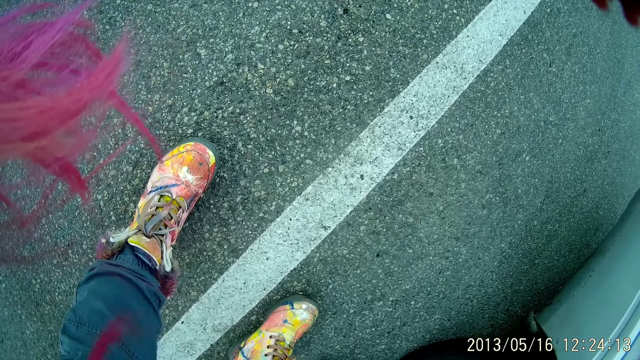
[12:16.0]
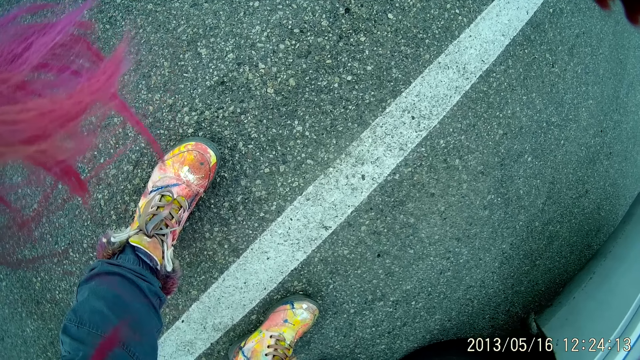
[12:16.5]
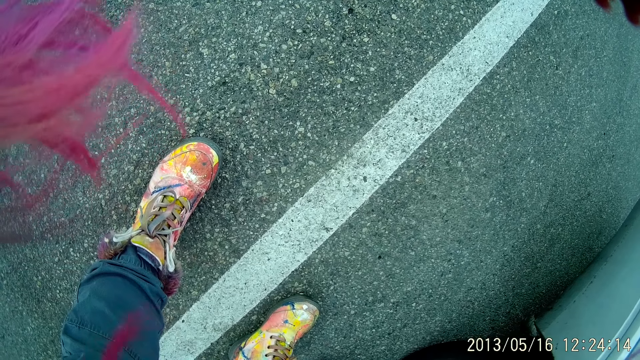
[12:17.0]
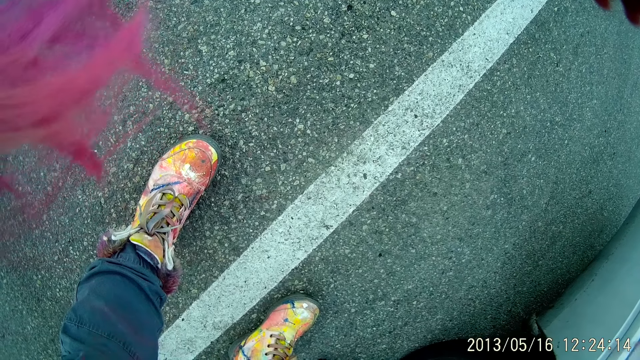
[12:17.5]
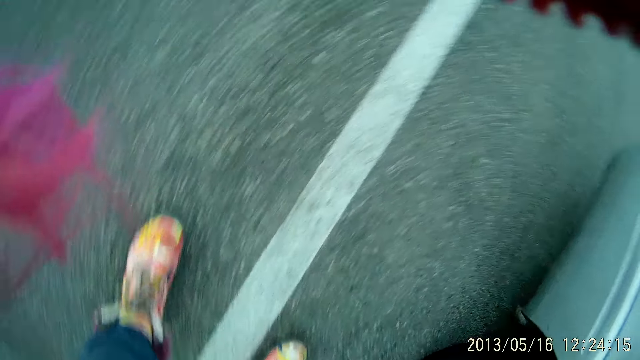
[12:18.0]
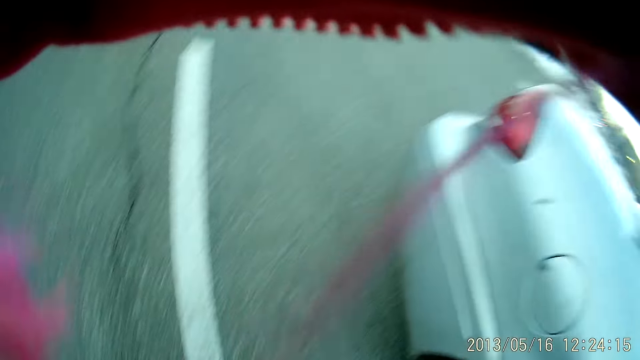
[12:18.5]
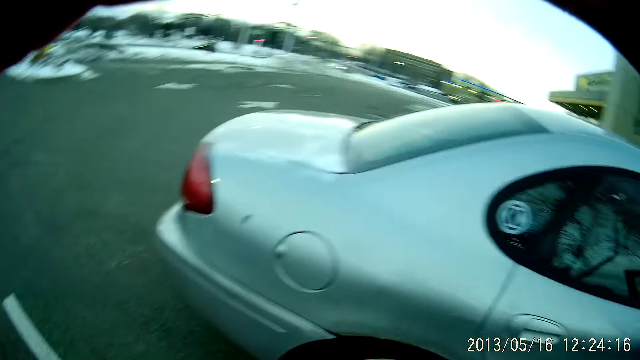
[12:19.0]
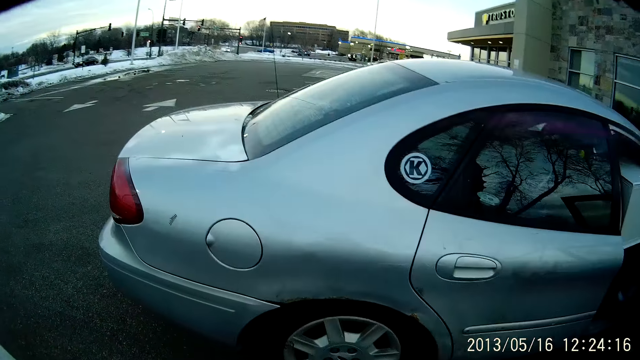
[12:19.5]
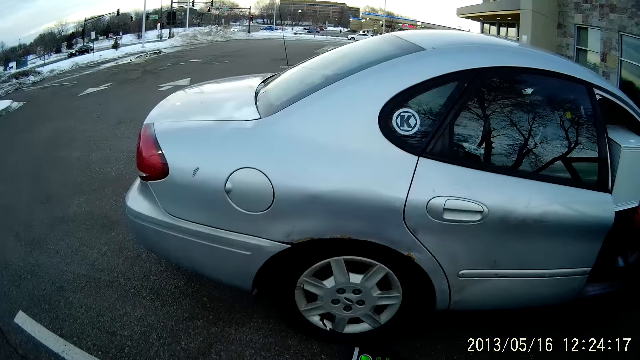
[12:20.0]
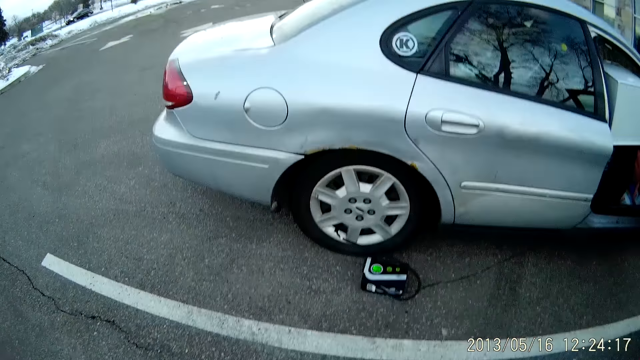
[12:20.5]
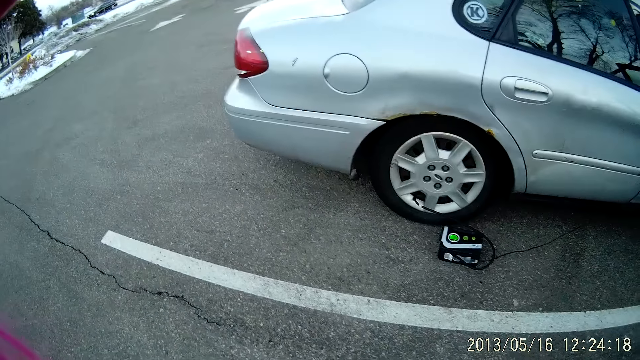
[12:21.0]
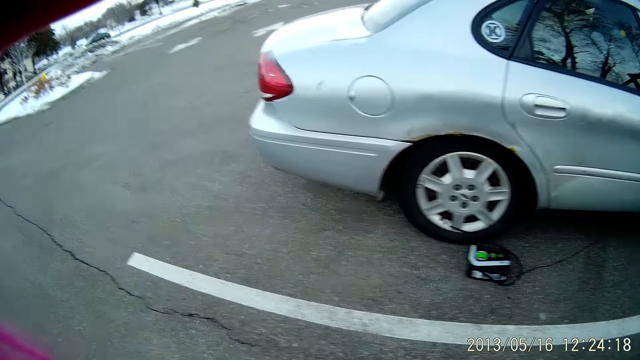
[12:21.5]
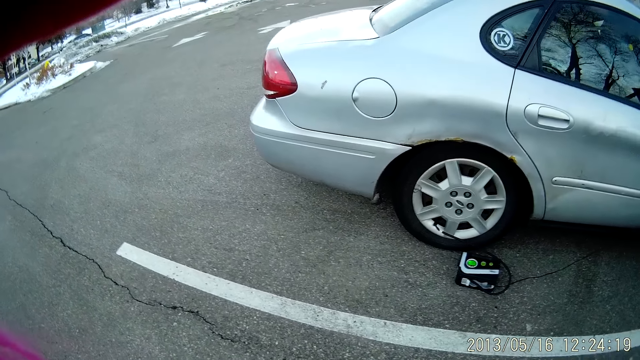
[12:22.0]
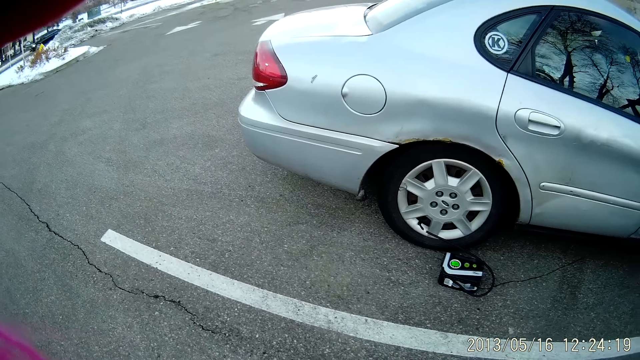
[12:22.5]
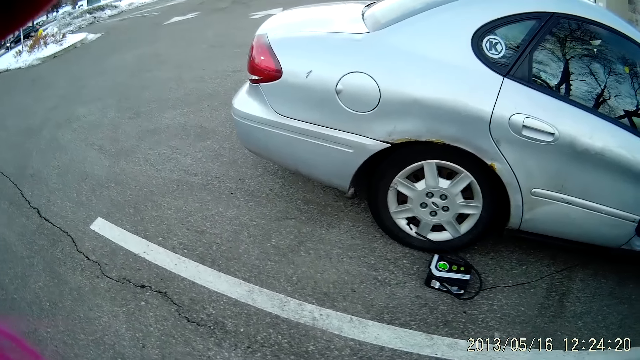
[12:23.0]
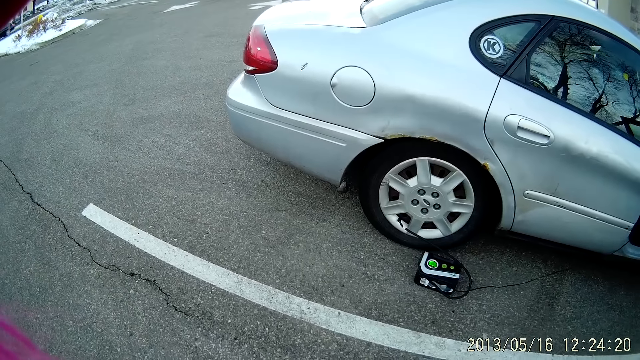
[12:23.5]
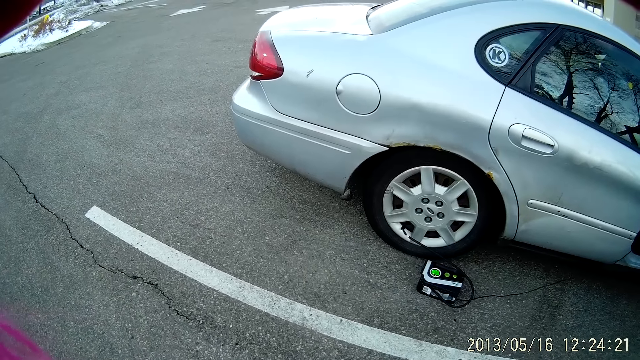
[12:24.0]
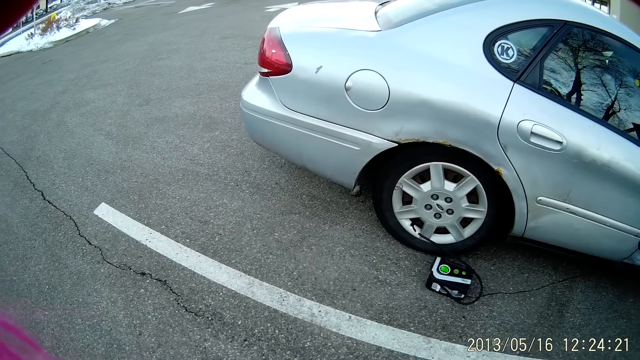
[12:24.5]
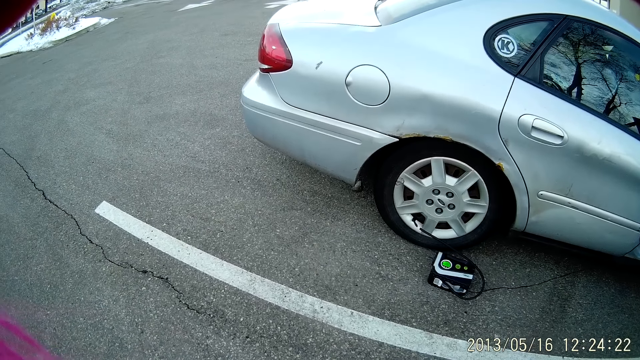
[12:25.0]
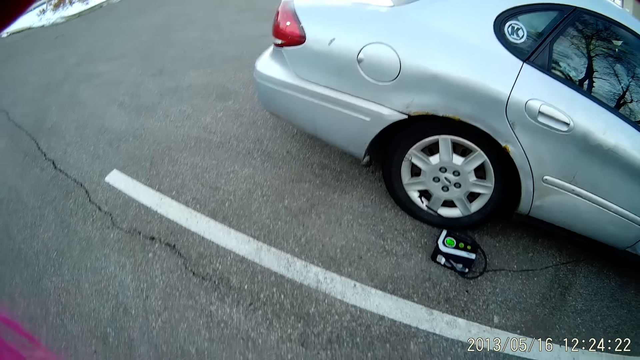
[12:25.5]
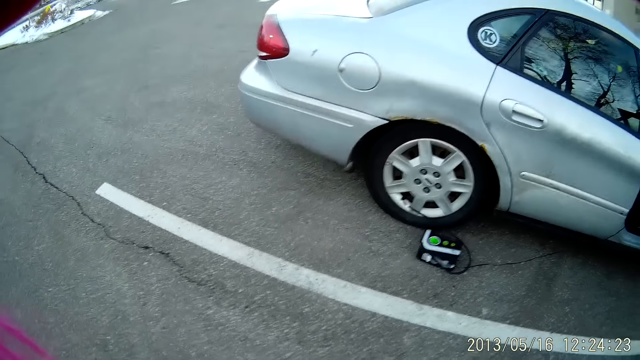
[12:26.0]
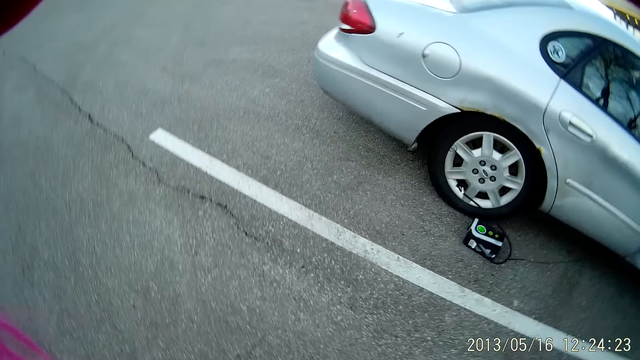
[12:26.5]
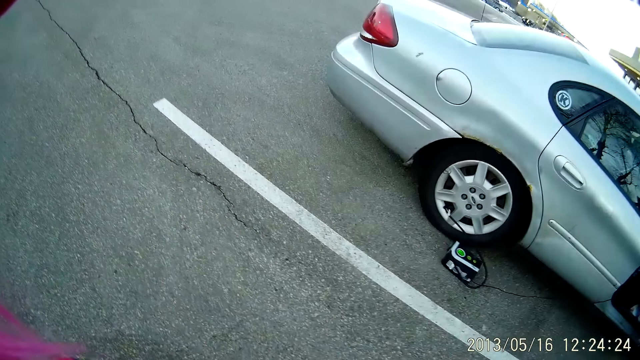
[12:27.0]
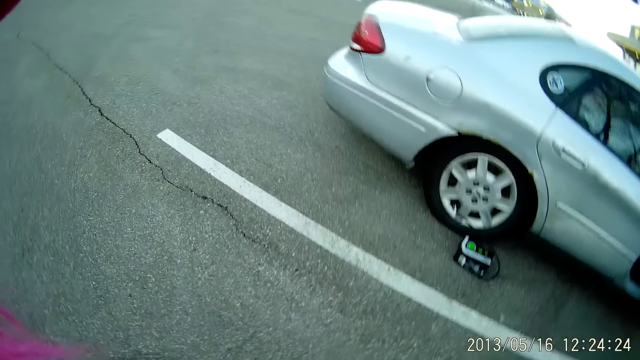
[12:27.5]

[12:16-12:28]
The camera wearer looks around. They do something.

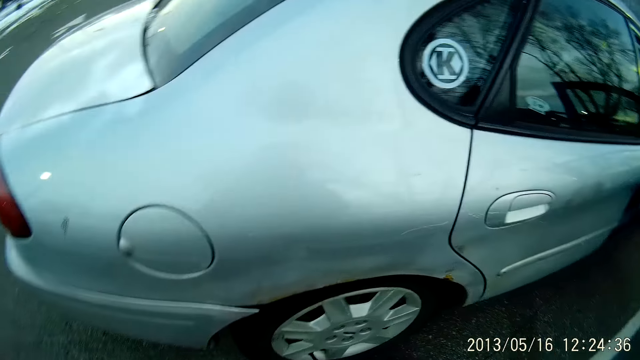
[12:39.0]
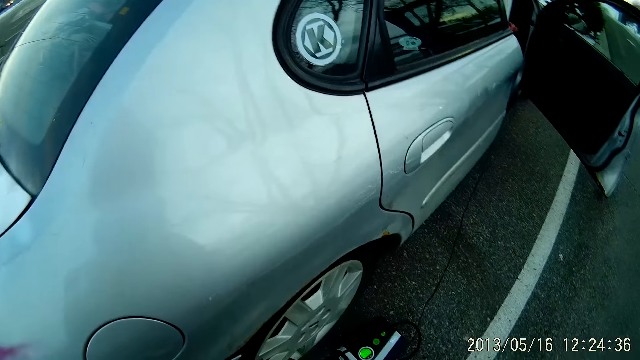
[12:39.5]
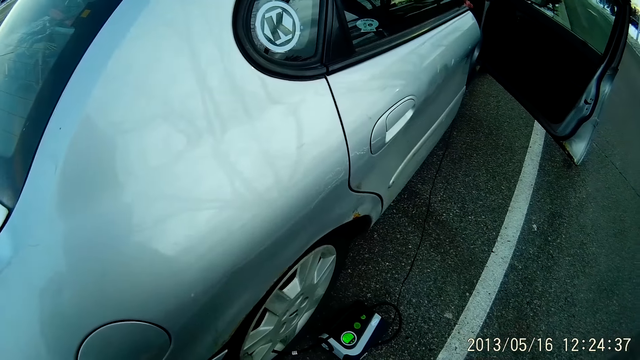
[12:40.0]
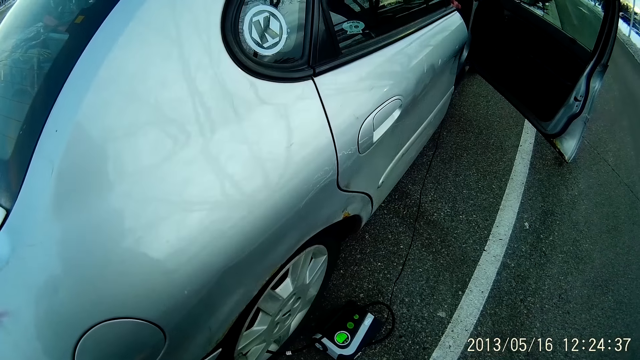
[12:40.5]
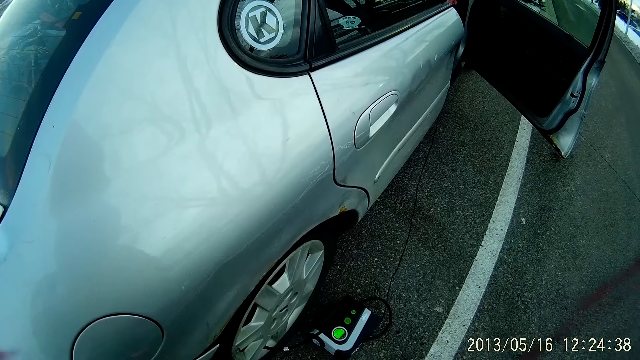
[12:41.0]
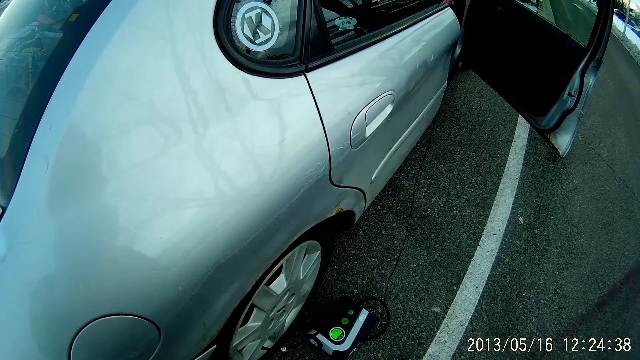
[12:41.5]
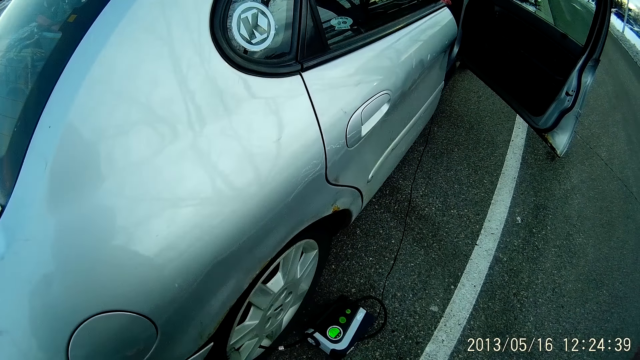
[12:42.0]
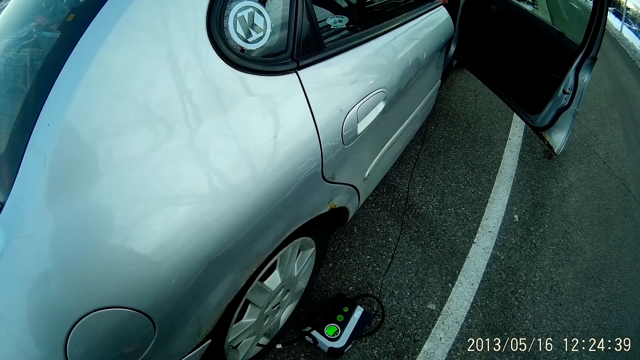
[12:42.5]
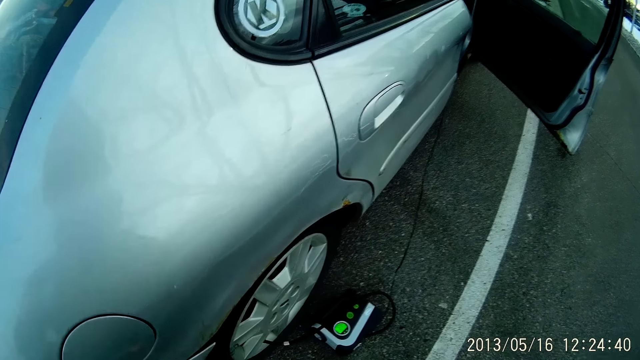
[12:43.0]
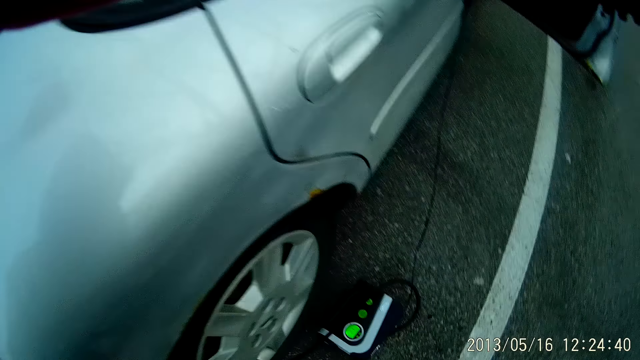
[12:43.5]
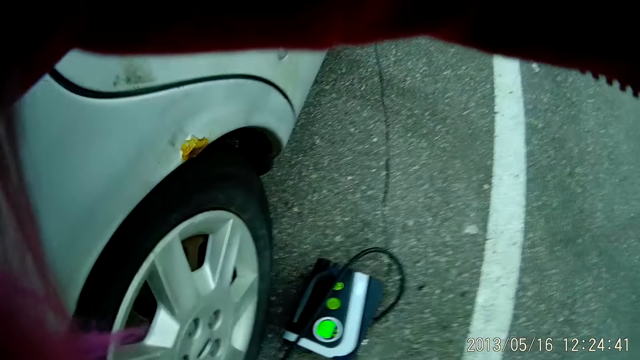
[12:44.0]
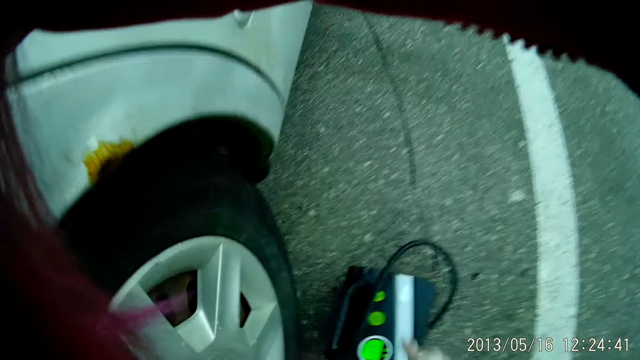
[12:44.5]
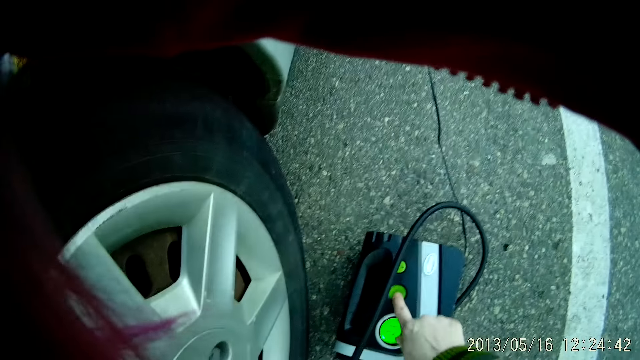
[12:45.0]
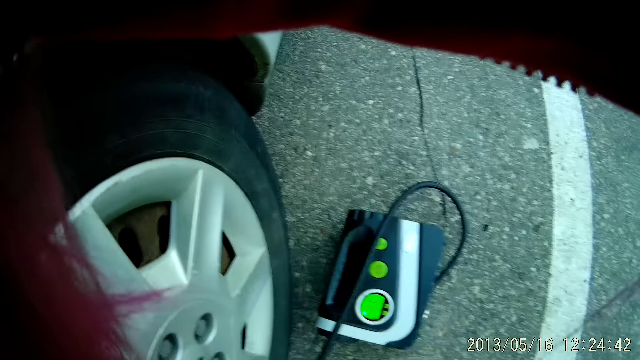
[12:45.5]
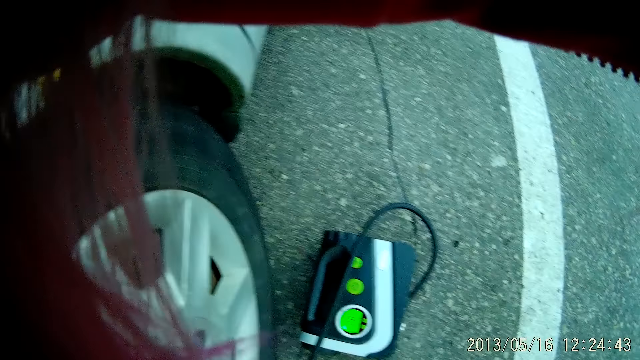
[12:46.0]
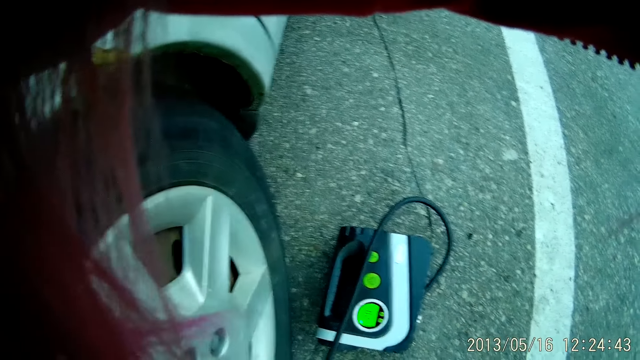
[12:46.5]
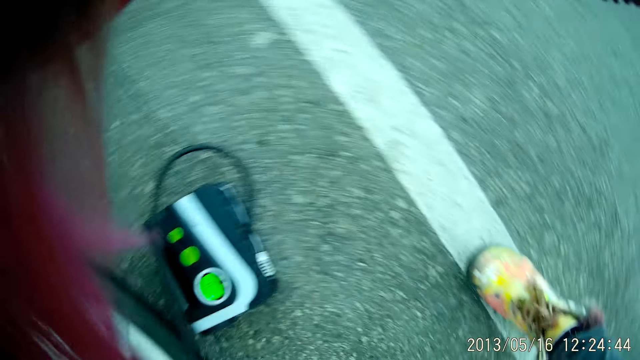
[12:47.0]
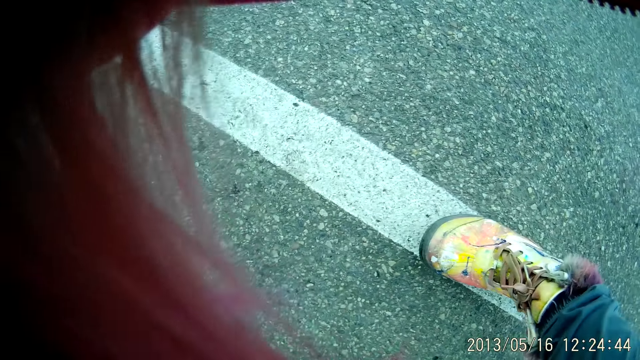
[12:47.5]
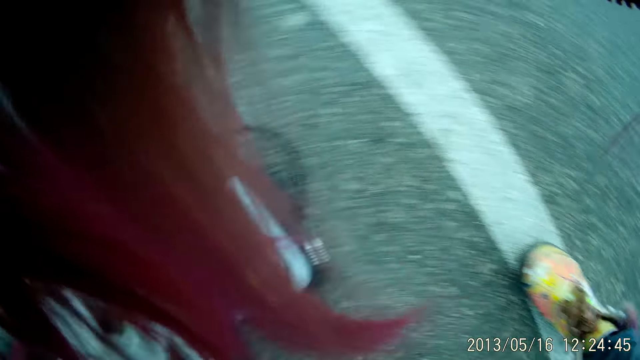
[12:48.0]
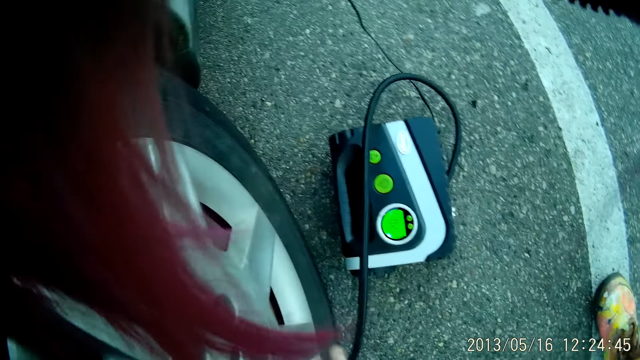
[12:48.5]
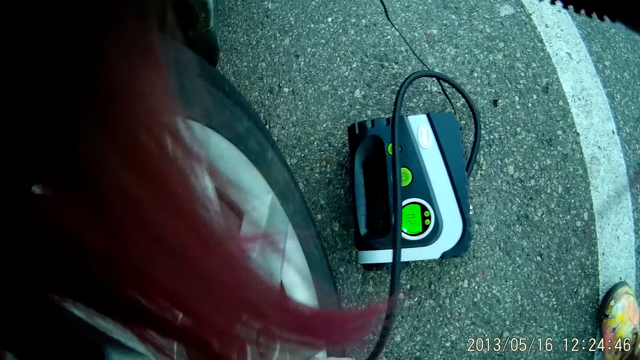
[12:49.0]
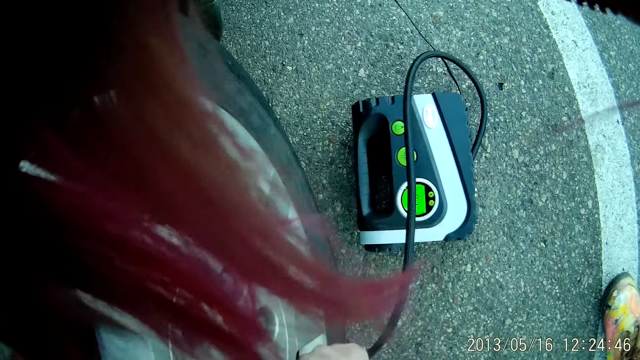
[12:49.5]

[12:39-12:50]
The camera wearer looks around. She turns off the portable compressor on the floor with her right index finger. She does something. She presses the button of the pressure pump. She does something. She looks around. She removes the hose from the valve of the tire with her right hand.
